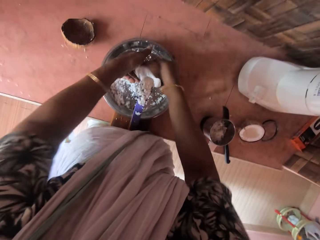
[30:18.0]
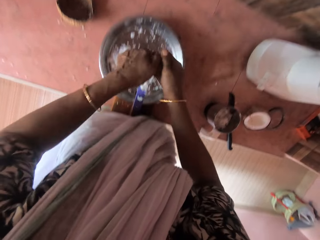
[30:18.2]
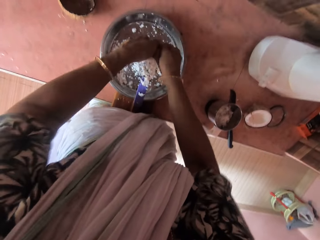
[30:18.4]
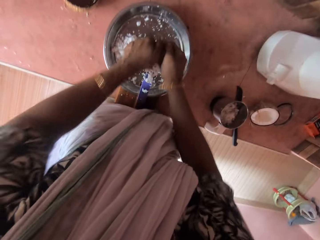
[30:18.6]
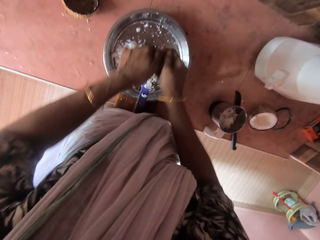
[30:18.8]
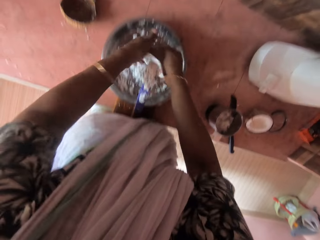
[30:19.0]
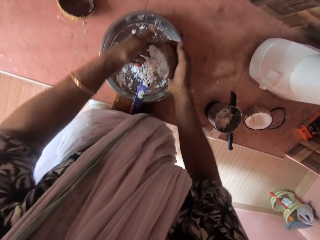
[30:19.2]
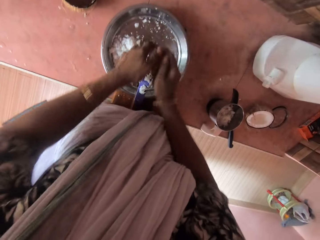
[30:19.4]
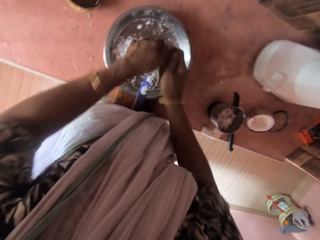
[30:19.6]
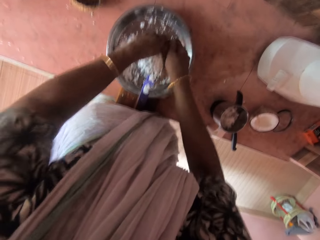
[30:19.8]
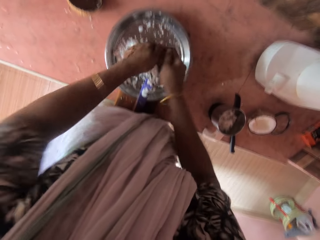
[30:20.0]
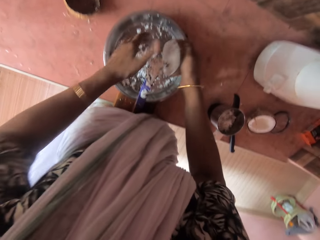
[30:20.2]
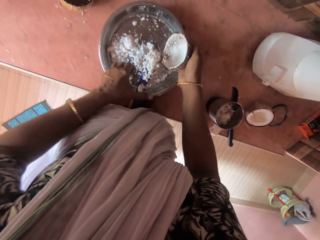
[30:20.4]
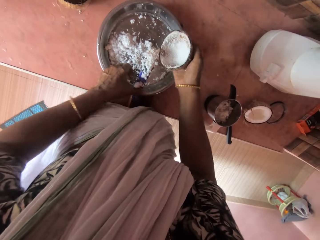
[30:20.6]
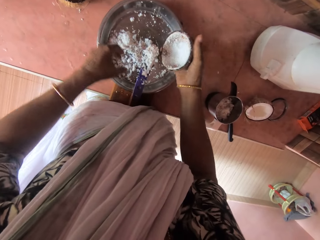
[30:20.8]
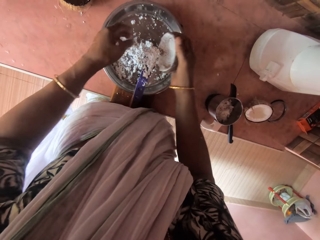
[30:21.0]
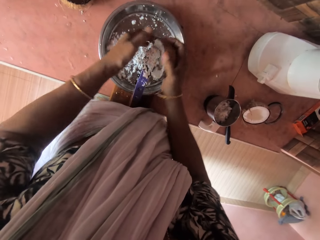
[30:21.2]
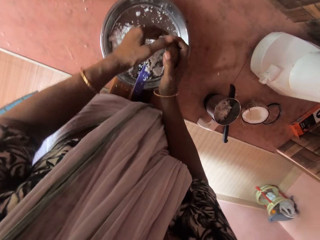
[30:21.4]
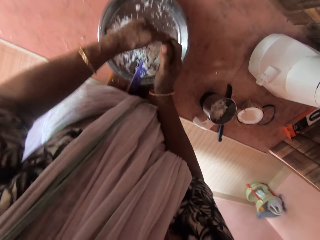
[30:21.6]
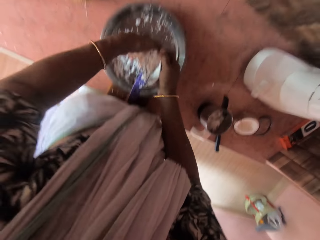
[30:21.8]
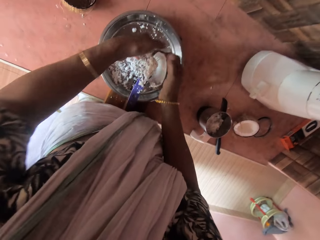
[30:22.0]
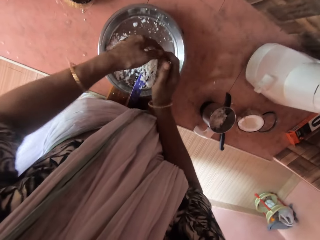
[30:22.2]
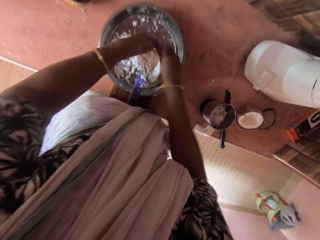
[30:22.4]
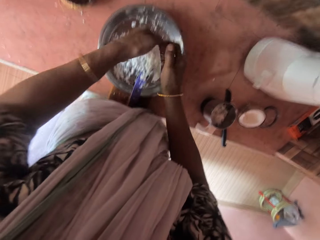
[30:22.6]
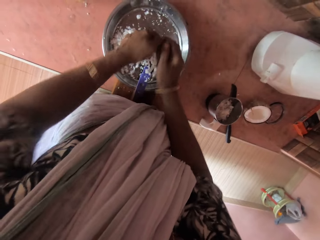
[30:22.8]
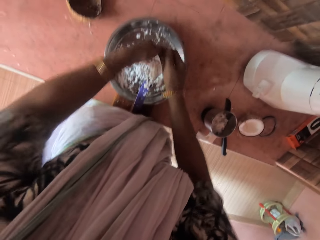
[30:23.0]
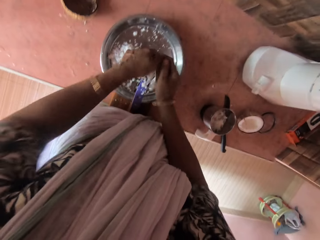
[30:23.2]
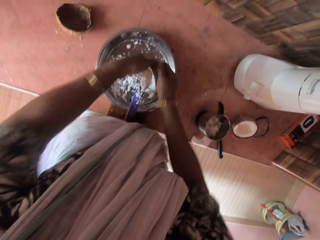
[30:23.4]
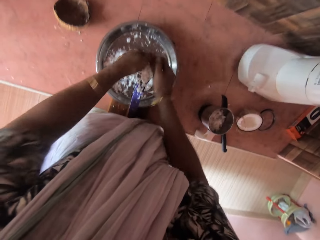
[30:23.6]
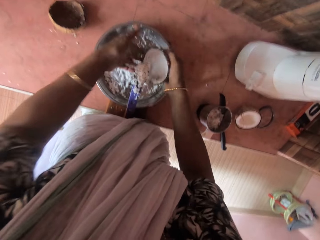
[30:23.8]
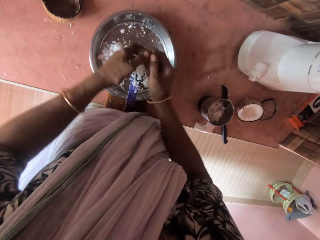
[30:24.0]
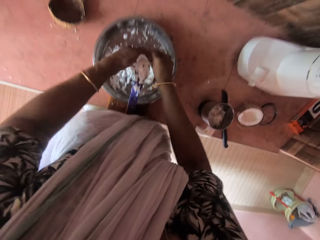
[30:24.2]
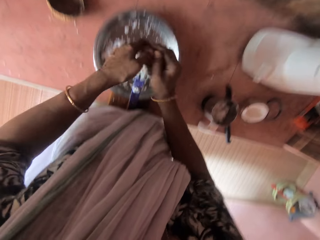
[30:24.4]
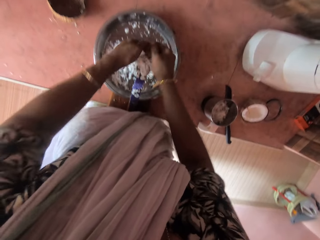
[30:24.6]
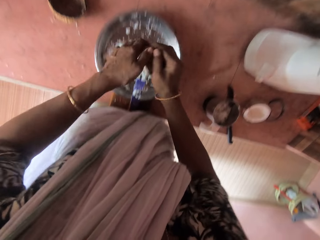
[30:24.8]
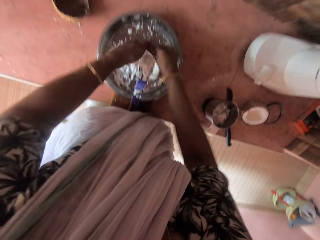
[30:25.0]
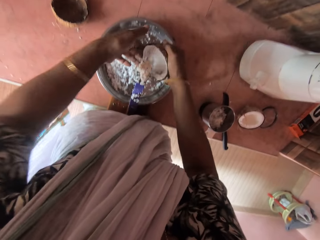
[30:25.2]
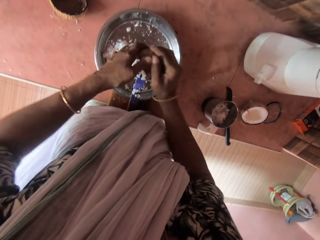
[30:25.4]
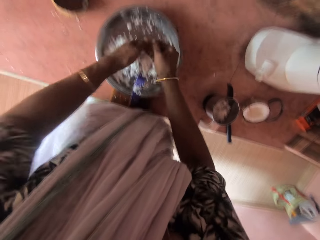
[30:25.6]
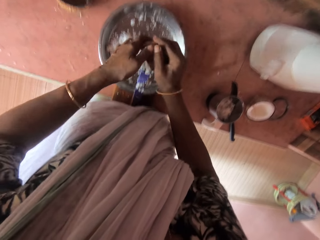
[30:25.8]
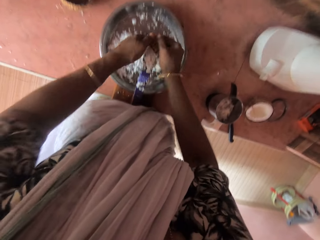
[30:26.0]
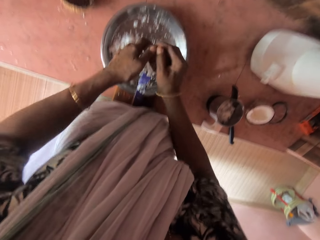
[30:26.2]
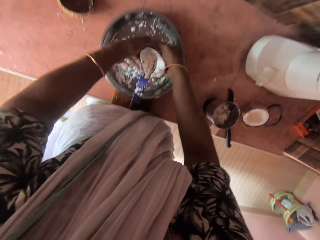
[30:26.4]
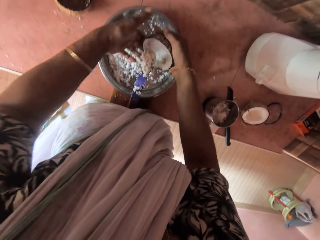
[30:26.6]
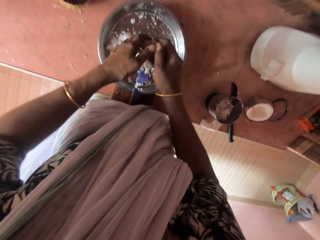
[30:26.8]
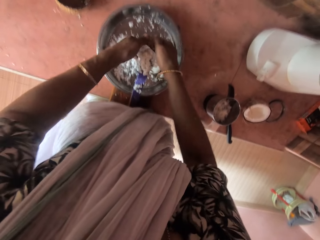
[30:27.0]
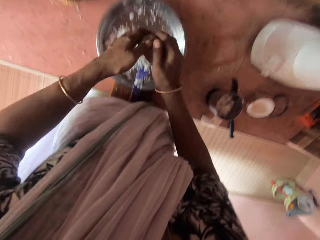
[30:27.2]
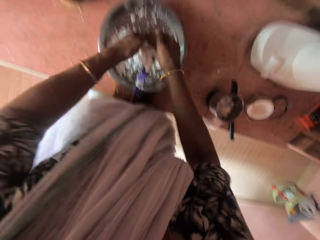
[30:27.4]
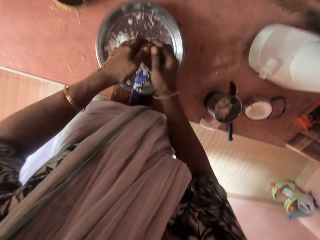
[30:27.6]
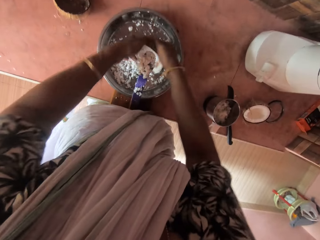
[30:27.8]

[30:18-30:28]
The camera wearer moves pieces of coconut with a finger. They grate coconut with a coconut scraper.

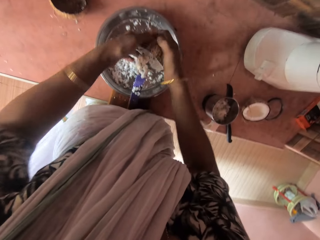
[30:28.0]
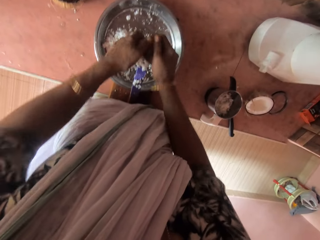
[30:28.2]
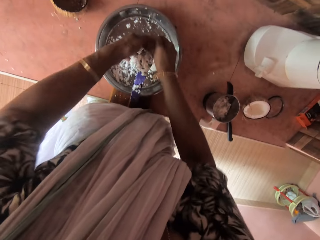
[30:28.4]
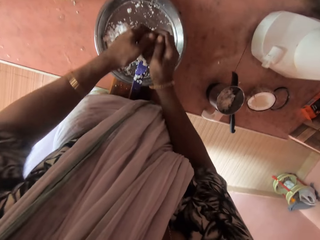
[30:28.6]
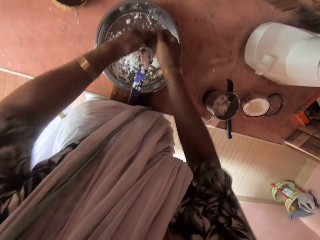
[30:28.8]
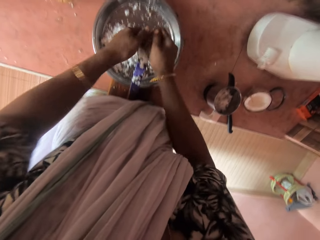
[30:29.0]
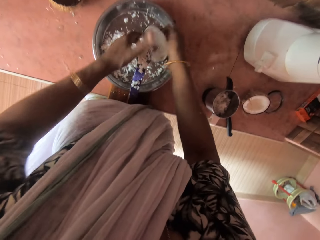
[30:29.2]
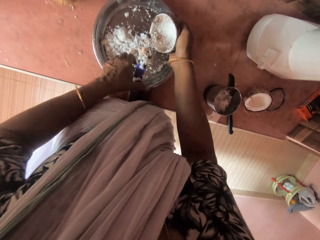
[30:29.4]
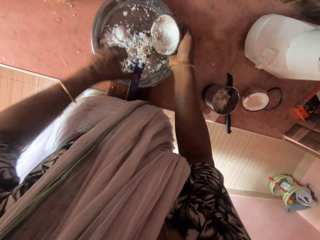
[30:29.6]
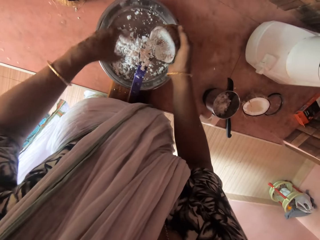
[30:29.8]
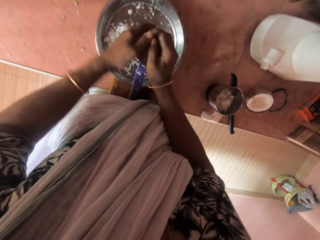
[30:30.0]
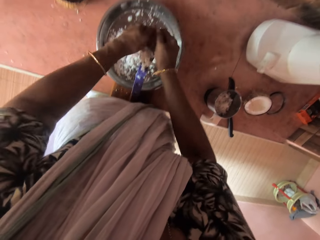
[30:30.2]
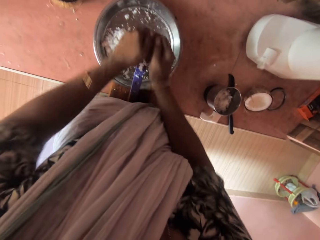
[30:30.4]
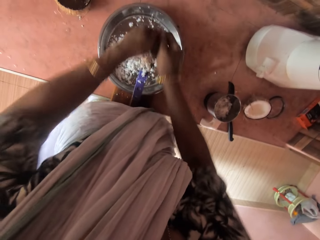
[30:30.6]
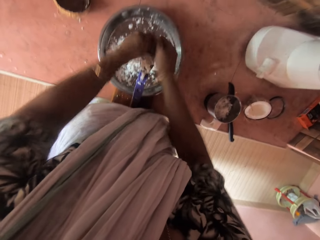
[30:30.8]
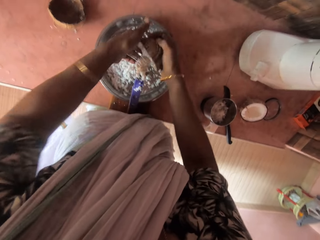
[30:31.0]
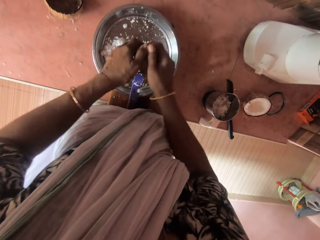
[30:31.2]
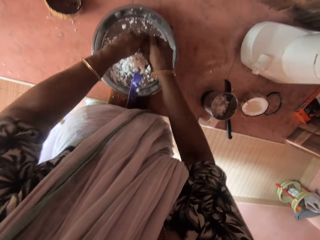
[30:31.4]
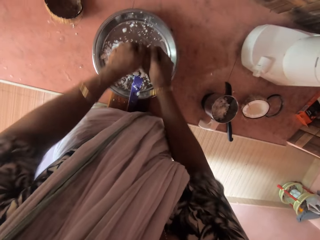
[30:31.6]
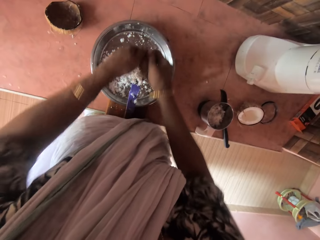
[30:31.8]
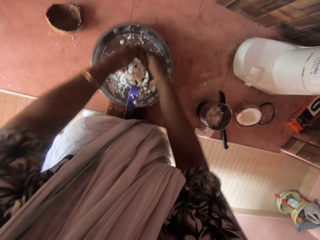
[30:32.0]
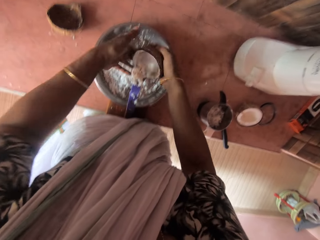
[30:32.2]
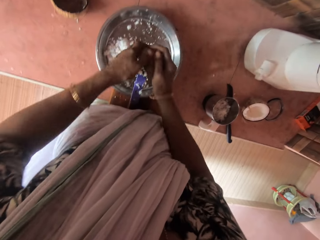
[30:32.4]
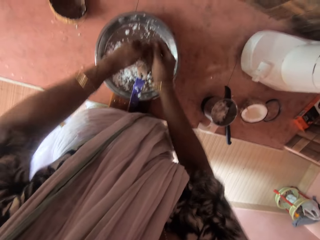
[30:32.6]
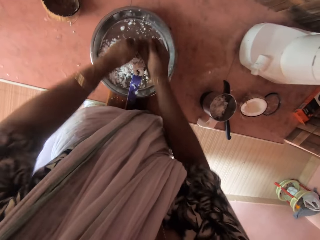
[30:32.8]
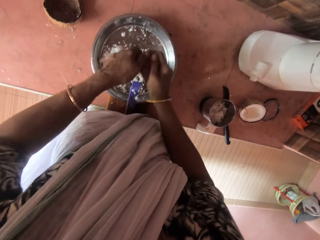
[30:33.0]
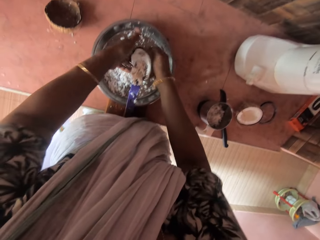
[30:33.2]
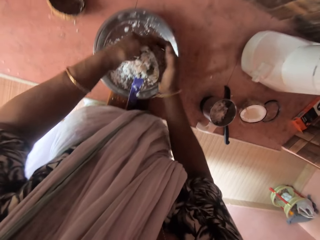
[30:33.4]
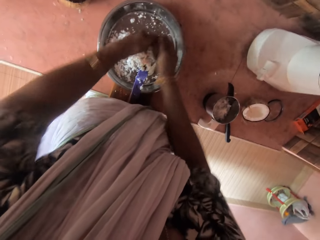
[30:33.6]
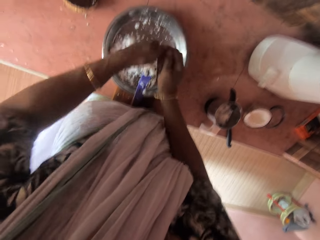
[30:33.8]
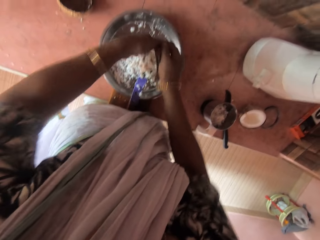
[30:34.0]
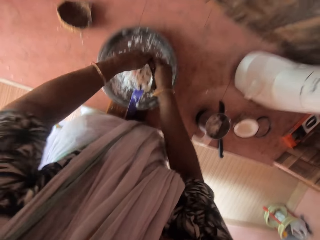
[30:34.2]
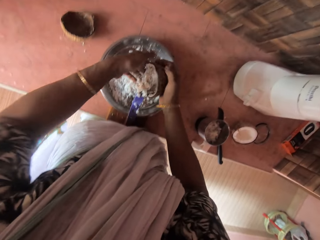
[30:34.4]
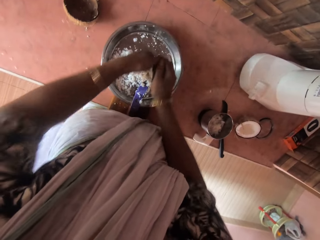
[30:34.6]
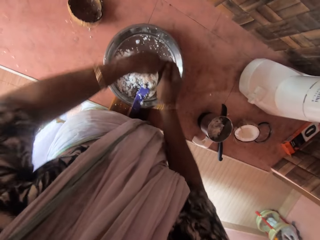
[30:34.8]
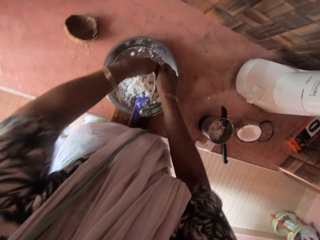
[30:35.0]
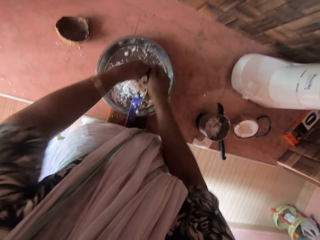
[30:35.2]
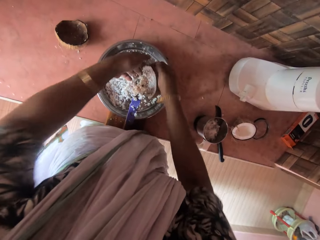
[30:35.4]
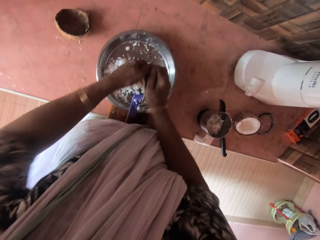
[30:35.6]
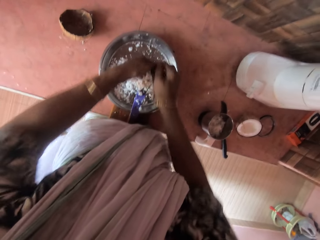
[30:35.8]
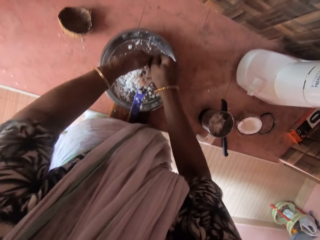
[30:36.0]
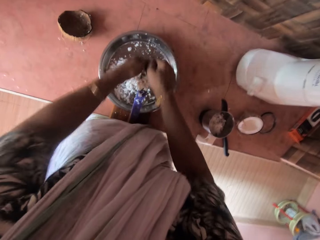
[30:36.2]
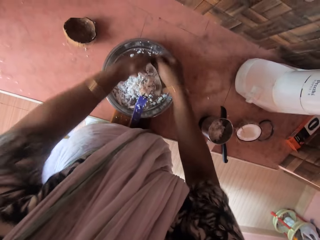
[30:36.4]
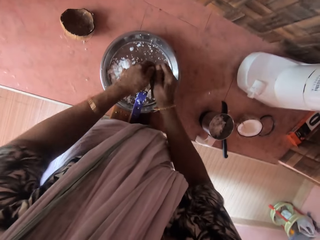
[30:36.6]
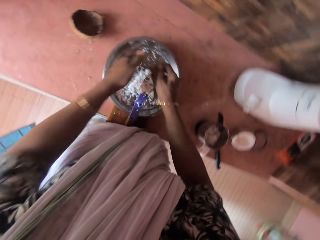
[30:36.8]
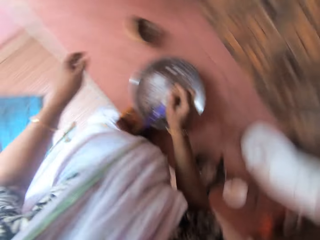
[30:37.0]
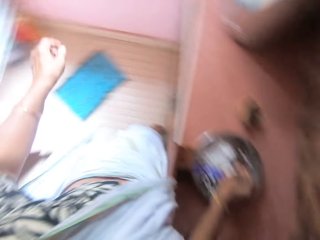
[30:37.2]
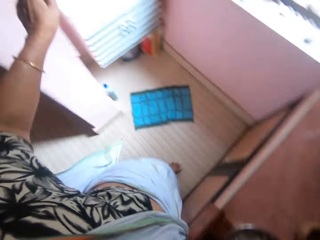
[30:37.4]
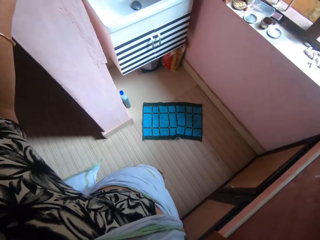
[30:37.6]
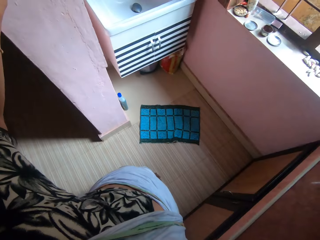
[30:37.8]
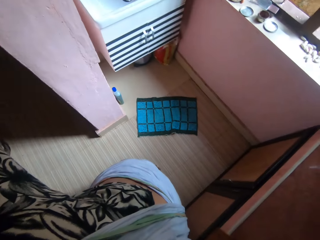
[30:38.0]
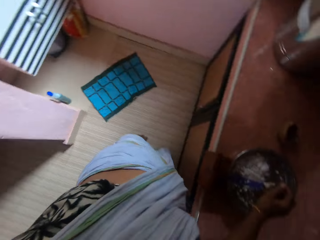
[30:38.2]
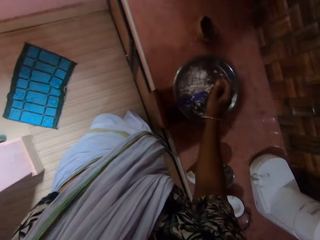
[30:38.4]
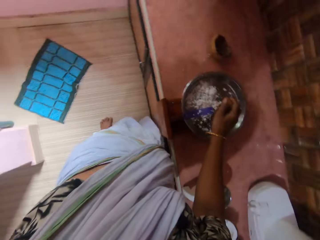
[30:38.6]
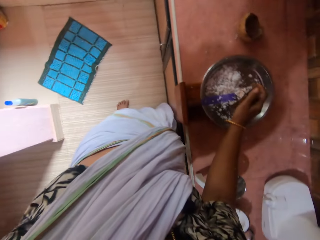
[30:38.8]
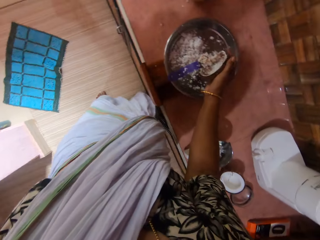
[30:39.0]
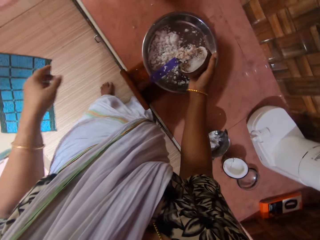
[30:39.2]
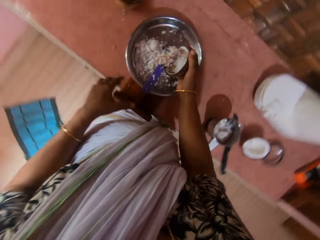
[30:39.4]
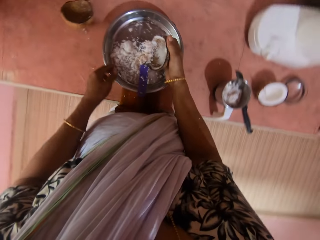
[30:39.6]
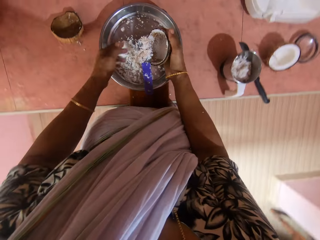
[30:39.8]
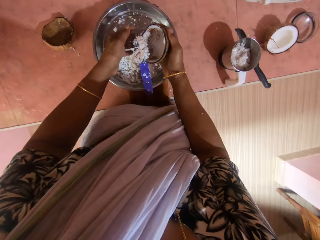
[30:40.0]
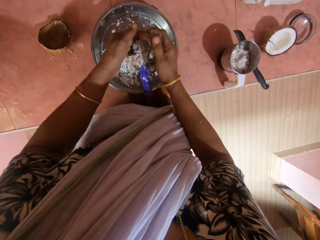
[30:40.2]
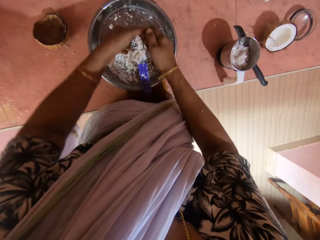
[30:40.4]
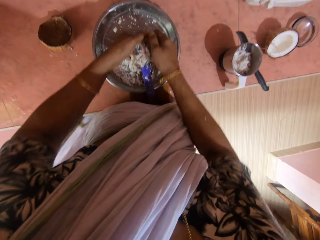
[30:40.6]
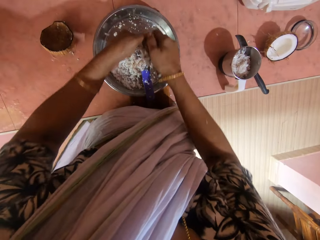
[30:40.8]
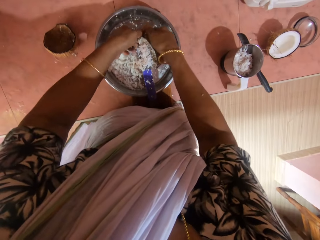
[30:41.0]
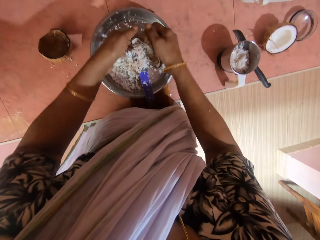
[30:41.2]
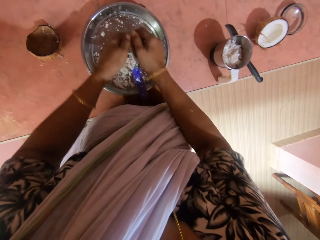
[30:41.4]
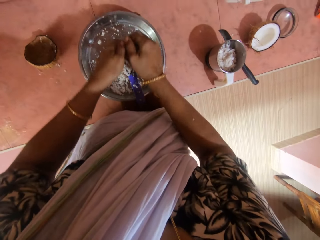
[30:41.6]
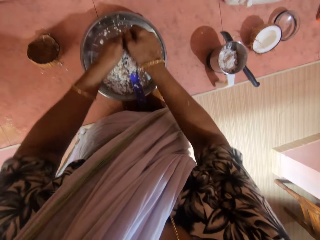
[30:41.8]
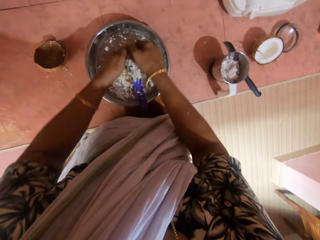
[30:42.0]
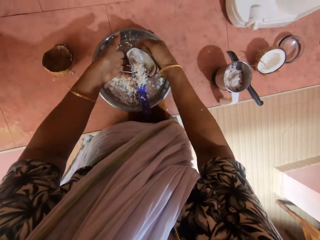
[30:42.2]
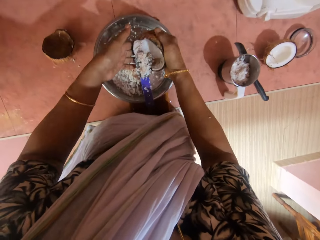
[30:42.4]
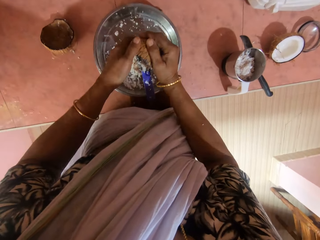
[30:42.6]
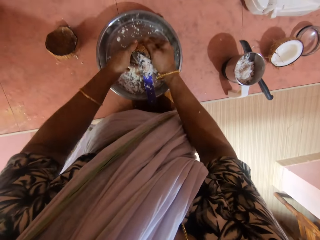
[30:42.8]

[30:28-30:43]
The camera wearer moves pieces of coconut with a finger. She grates the coconut with a coconut scrapper. She turns off the light on the wall with her left hand. She grates the coconut on the coconut grater with her hands.
